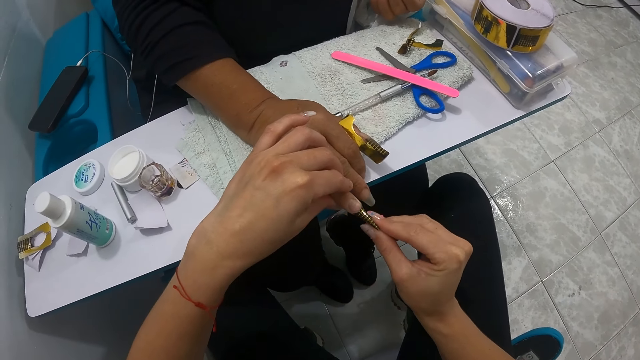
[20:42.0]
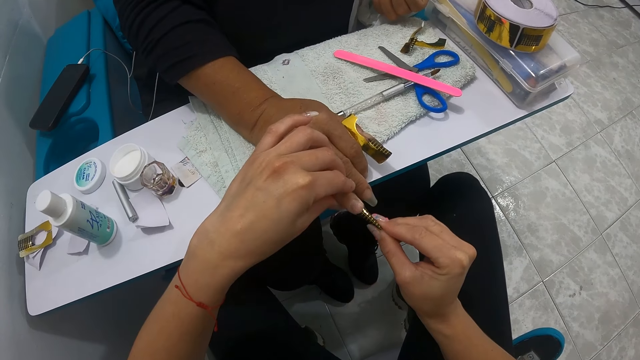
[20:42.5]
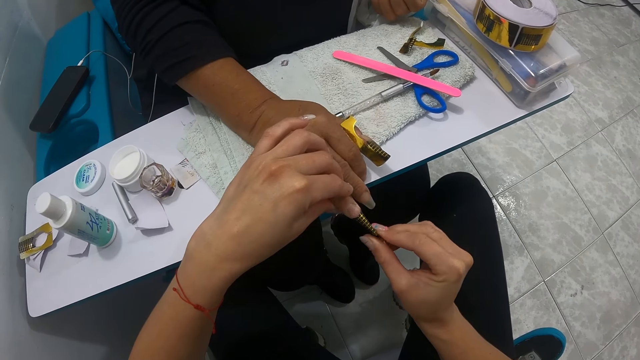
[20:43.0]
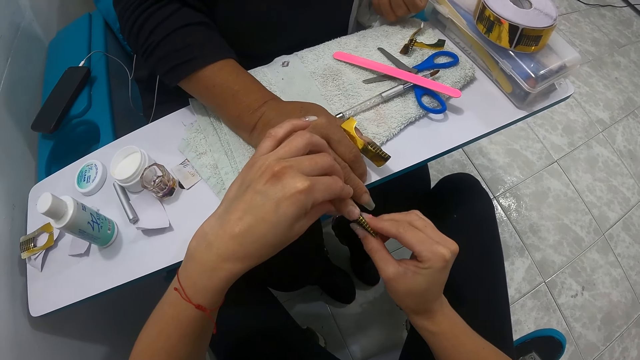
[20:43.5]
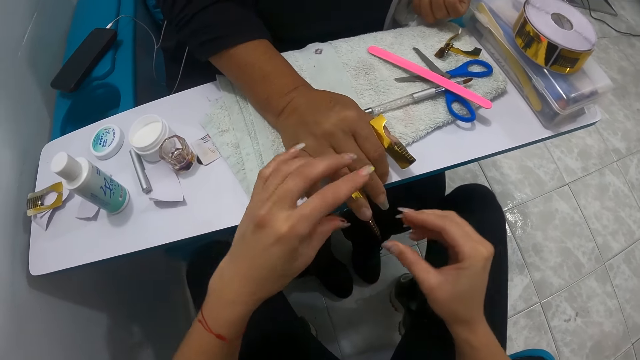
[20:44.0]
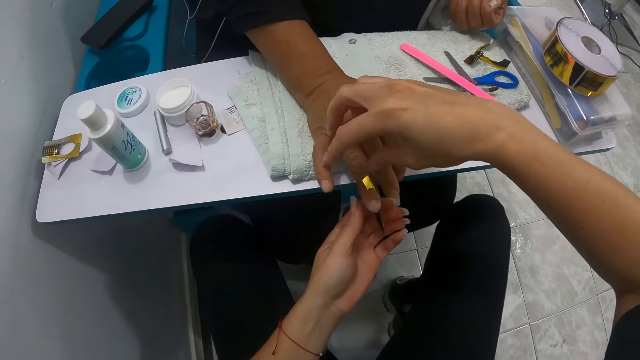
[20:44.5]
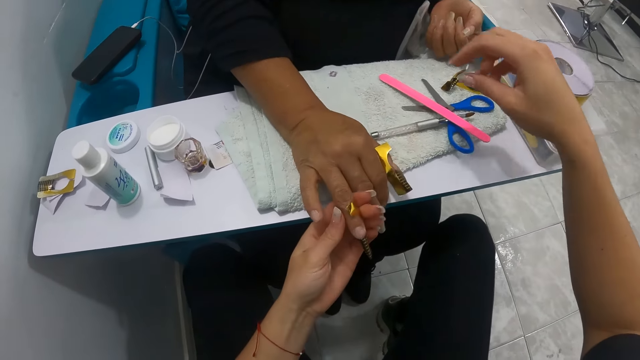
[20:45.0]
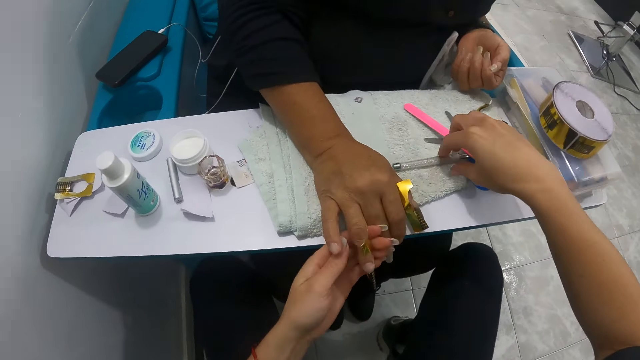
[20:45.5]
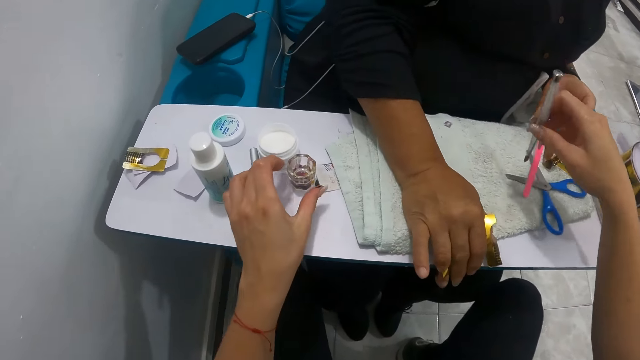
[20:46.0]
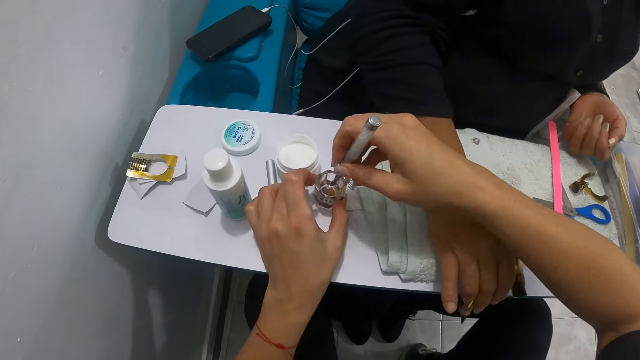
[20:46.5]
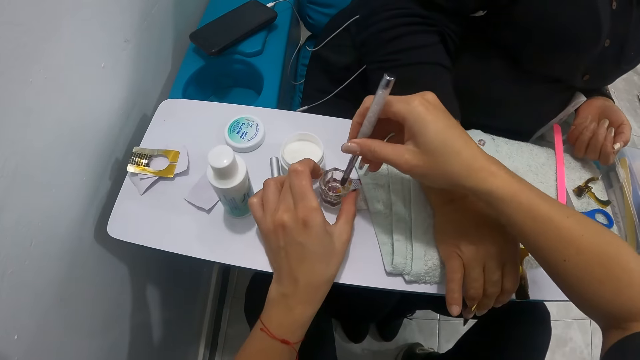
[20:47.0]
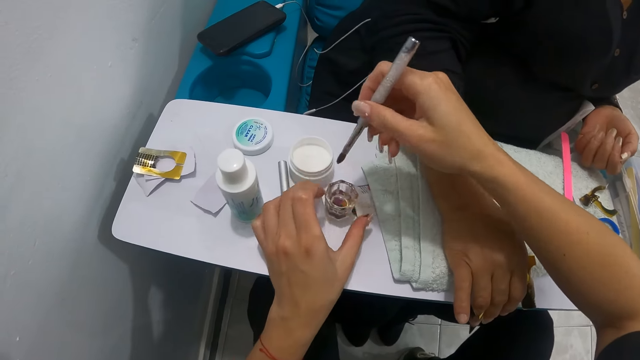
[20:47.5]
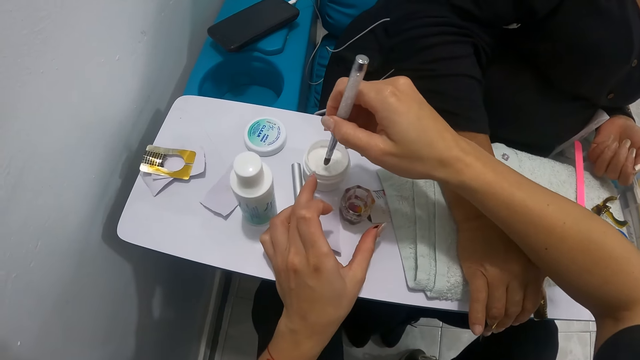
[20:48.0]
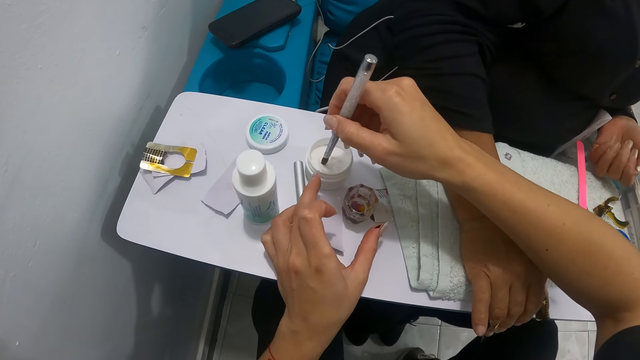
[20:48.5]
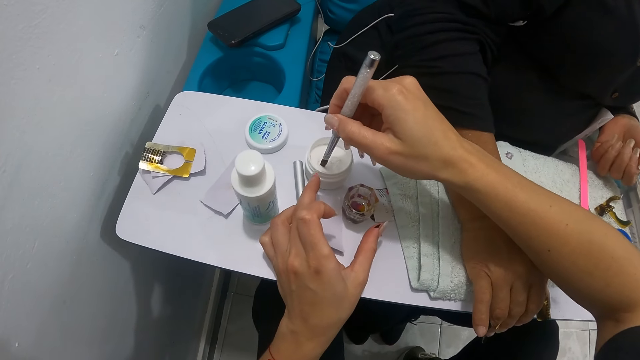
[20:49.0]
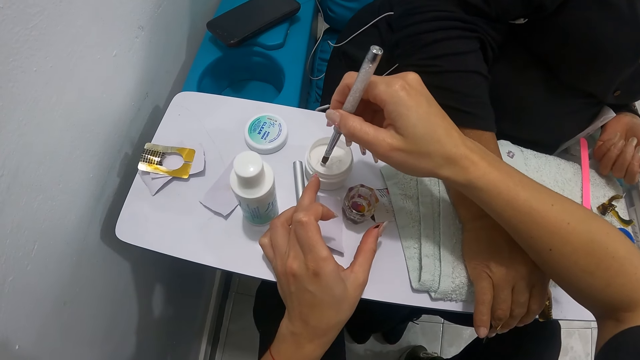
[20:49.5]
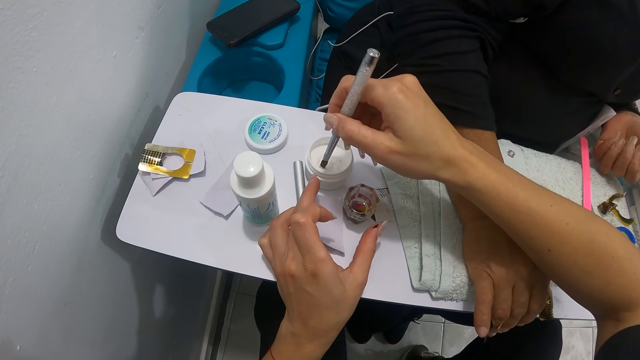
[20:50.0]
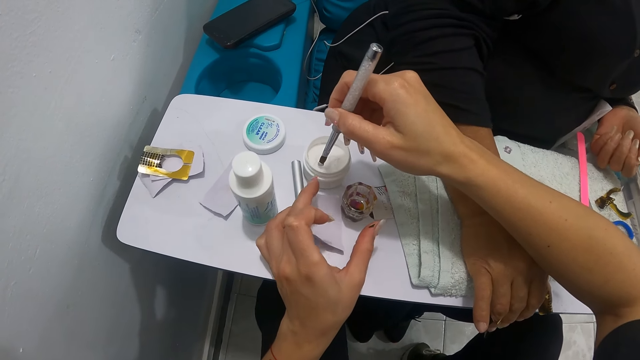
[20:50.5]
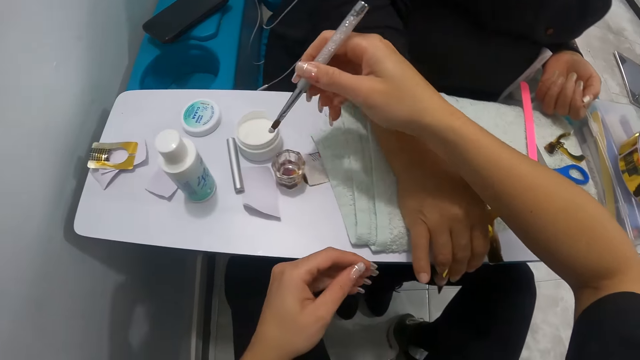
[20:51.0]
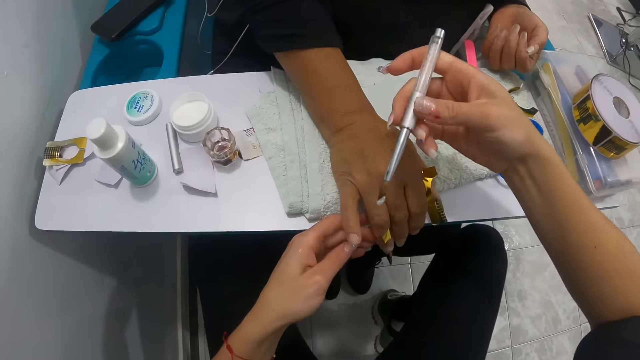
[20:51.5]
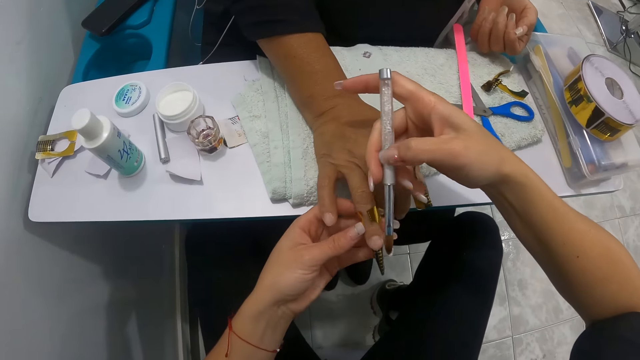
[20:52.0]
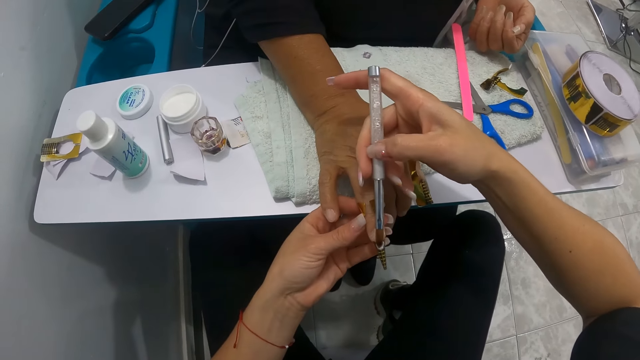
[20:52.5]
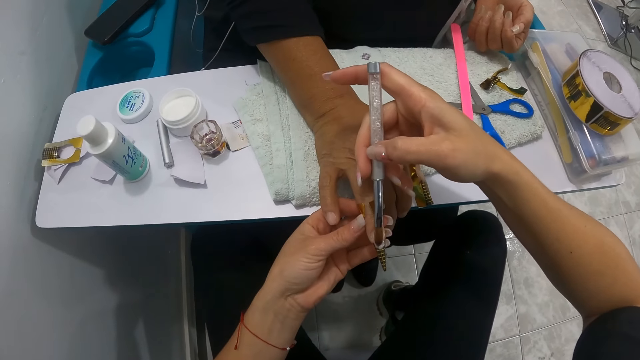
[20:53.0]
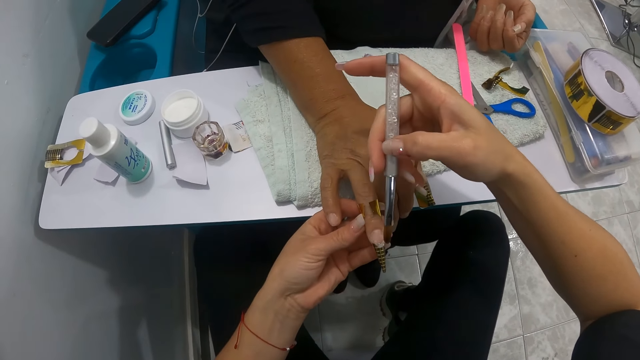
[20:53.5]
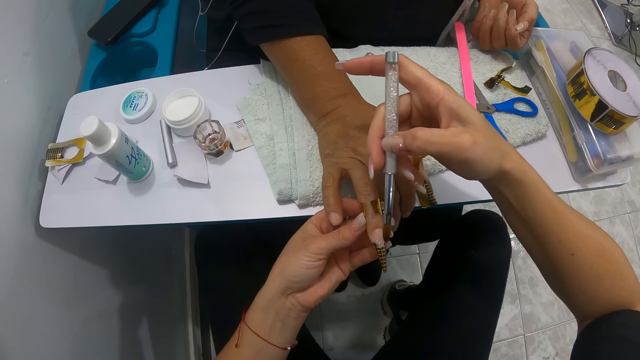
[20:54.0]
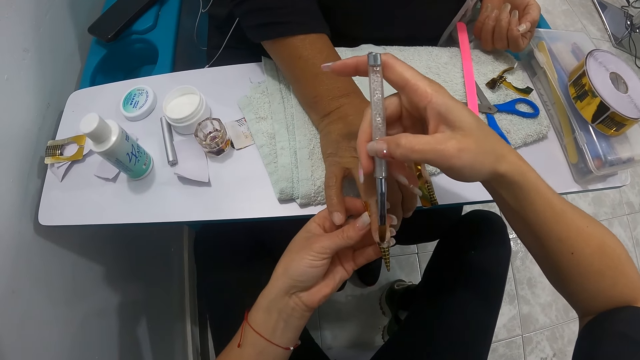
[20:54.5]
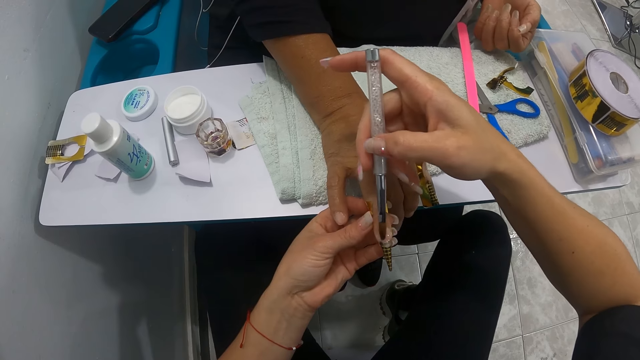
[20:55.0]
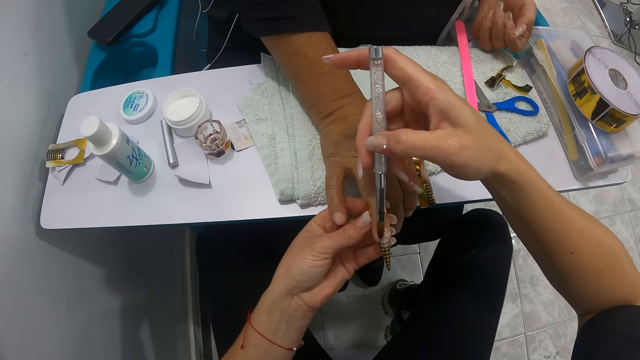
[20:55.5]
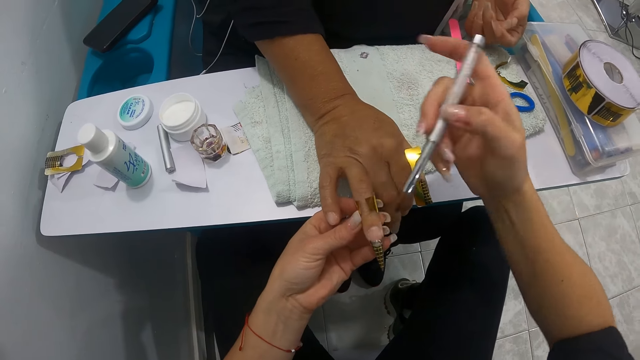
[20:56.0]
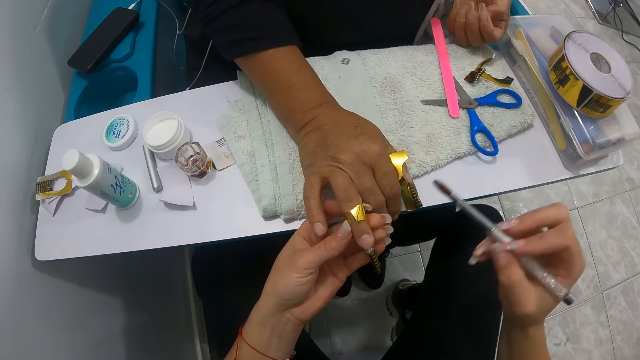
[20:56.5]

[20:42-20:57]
The camera wearer picks up the nail brush from the table with her right hand. She dips the nail brush in her right hand inside the thinner in a glass on the table. She dips the nail brush in her right hand inside the nail polish in a white container on the table. She holds the woman's right ring finger with her left hand. She paints the right ring fingernail of the woman with the nail brush in her right hand.

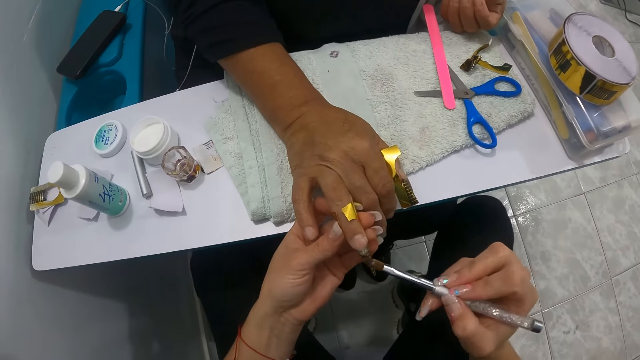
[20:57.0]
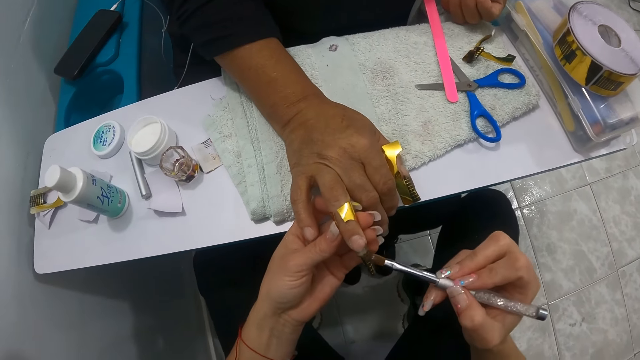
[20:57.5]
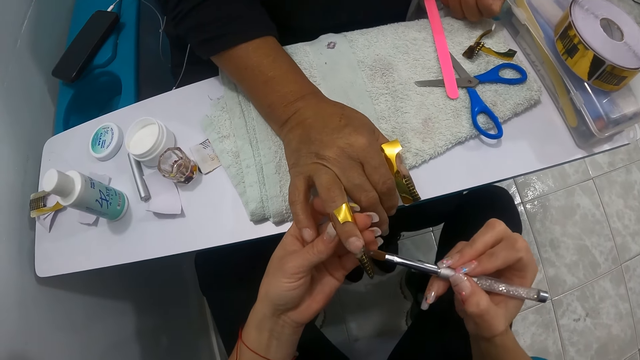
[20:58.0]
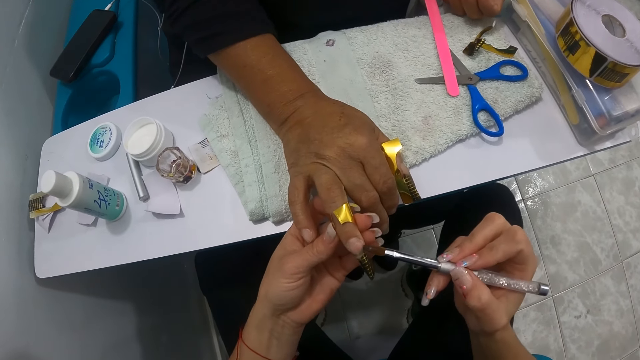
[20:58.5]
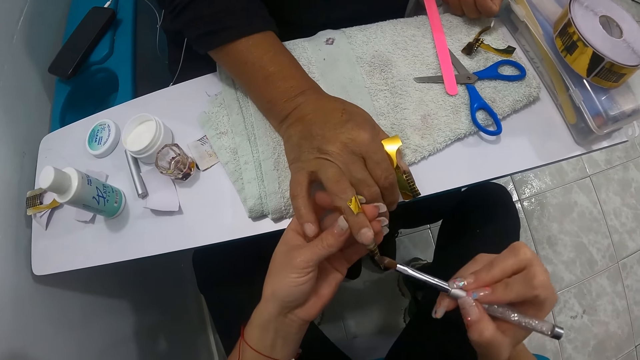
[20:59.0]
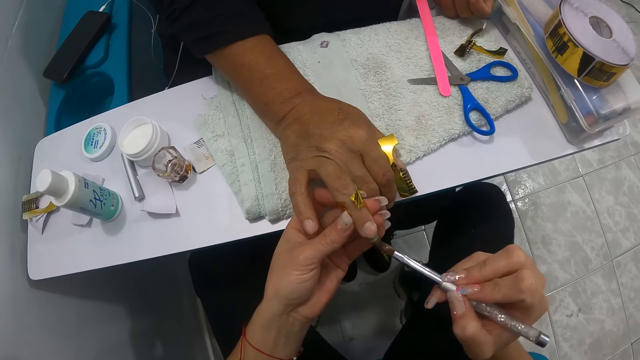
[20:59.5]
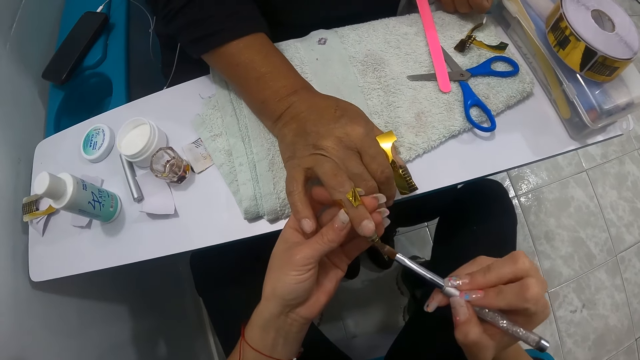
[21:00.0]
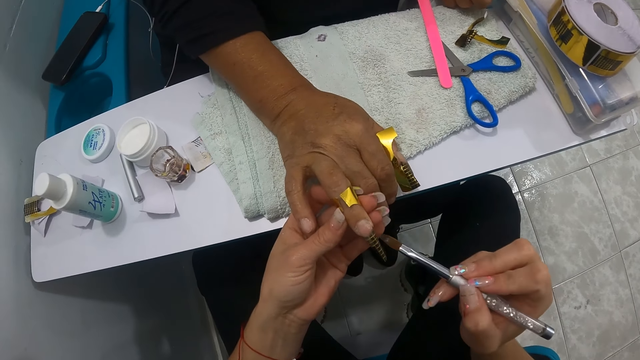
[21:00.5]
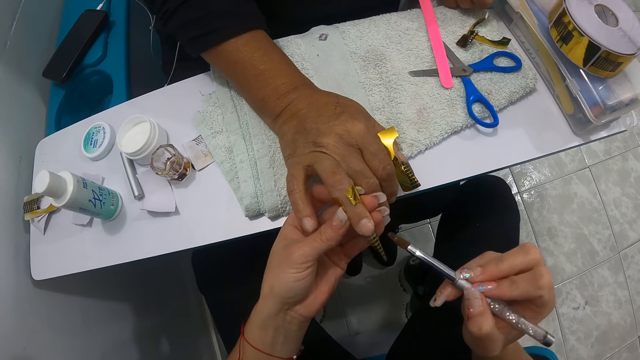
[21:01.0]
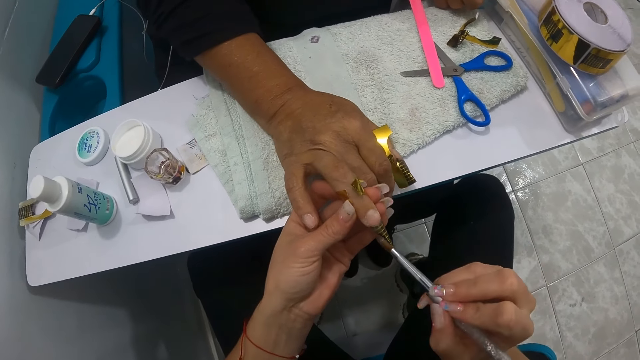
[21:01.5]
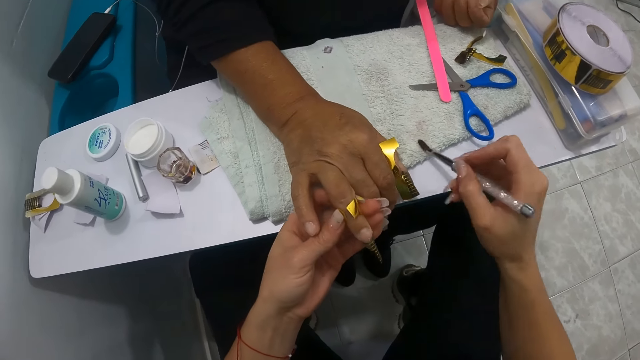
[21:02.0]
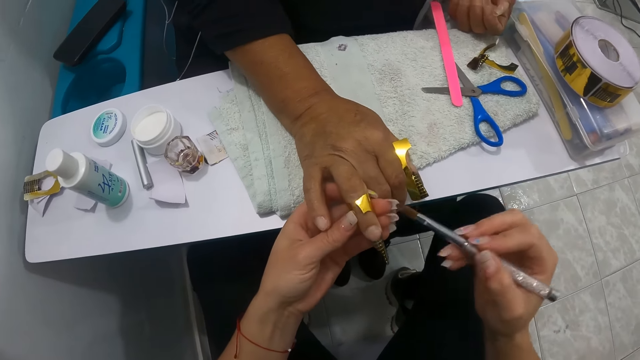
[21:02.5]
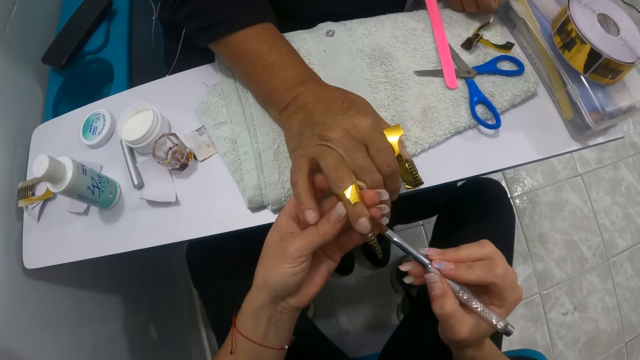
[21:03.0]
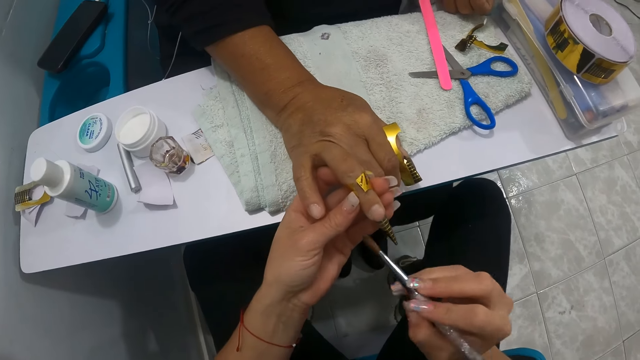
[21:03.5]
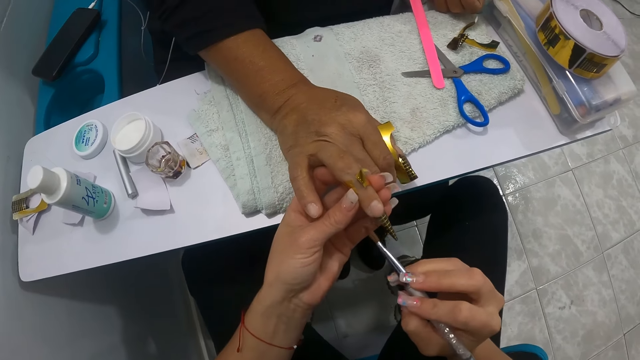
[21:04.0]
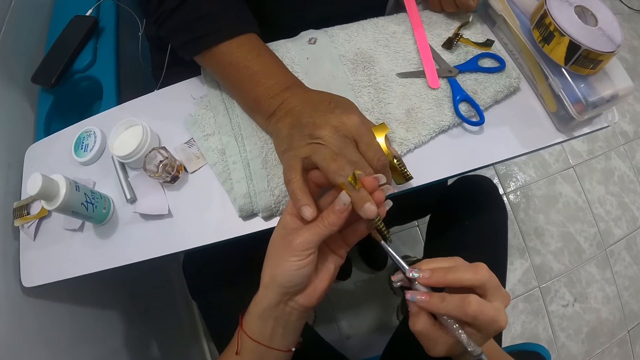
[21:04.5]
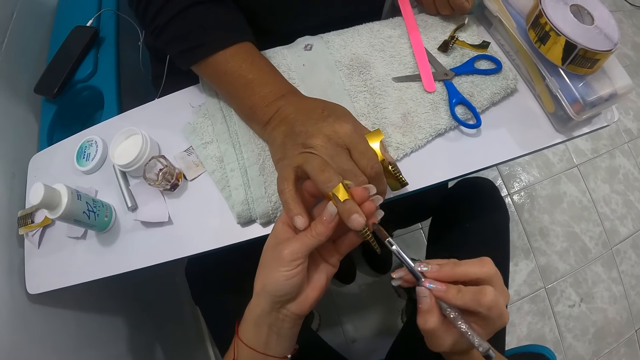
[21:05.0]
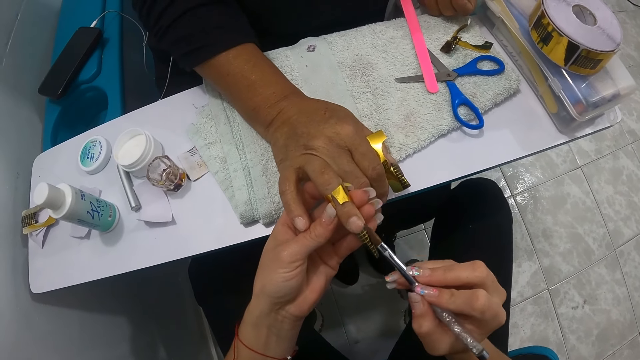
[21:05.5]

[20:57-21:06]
The camera wearer wipes the nail brush in her right hand on the towel on the table. She paints the right ring fingernail of the woman with the nail brush in her right hand.
